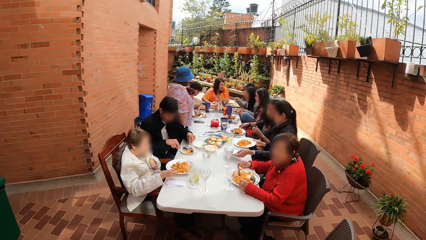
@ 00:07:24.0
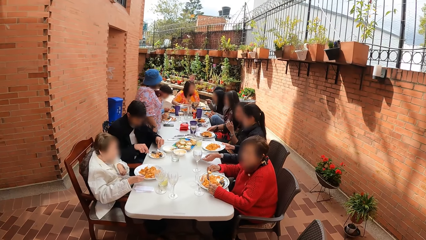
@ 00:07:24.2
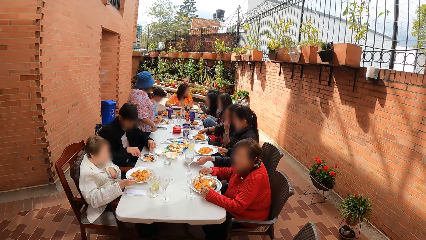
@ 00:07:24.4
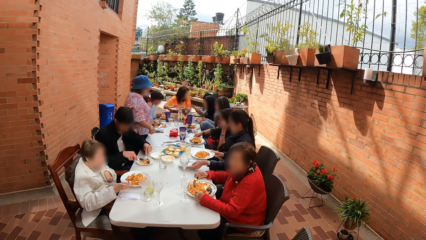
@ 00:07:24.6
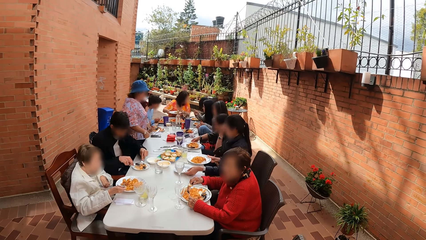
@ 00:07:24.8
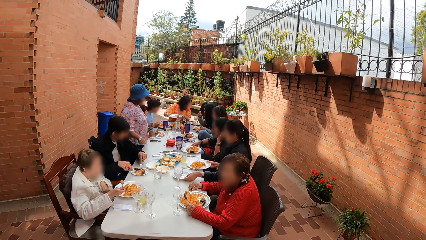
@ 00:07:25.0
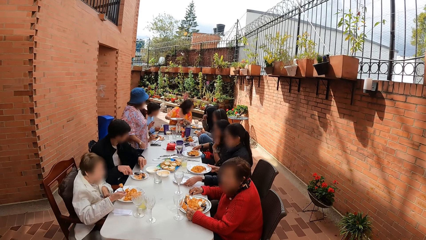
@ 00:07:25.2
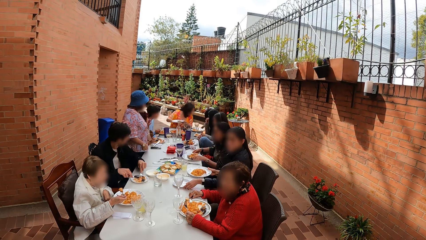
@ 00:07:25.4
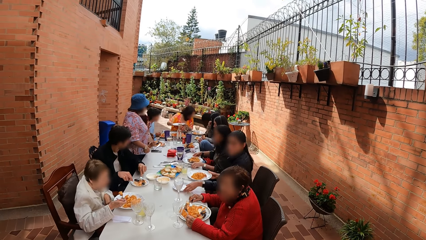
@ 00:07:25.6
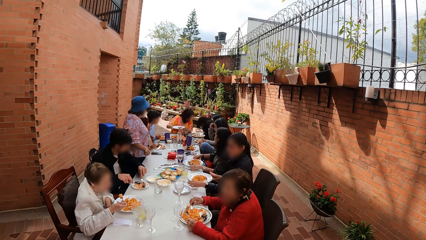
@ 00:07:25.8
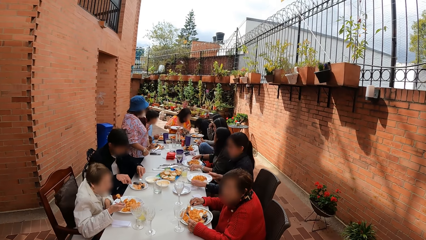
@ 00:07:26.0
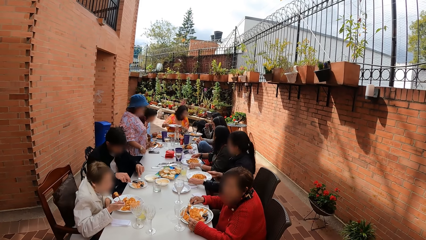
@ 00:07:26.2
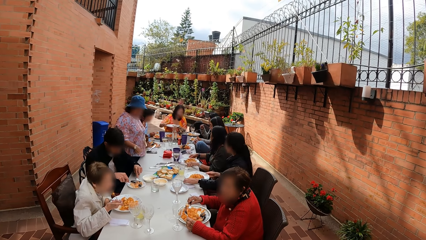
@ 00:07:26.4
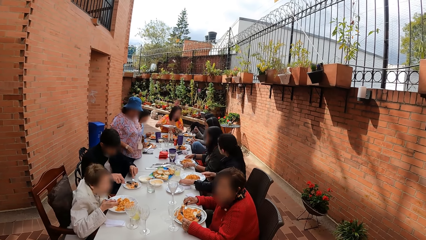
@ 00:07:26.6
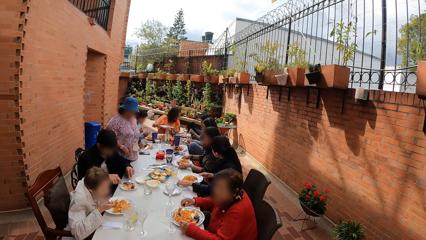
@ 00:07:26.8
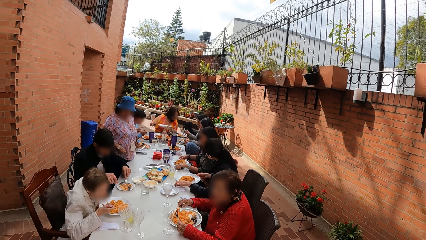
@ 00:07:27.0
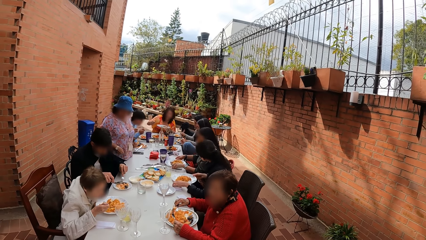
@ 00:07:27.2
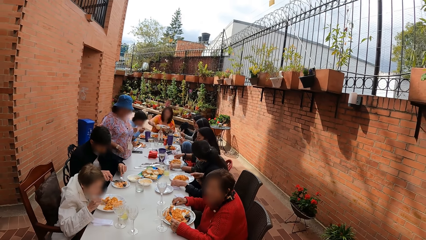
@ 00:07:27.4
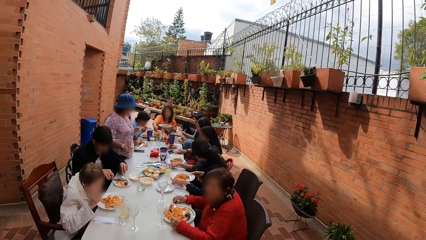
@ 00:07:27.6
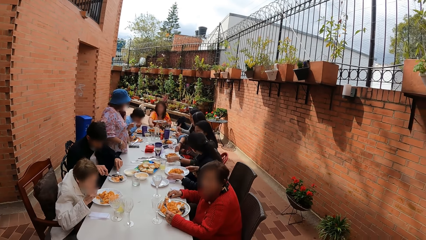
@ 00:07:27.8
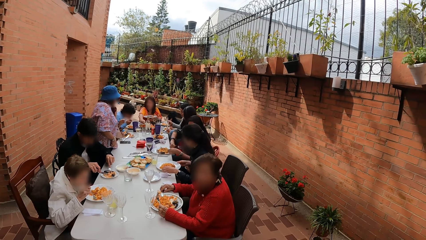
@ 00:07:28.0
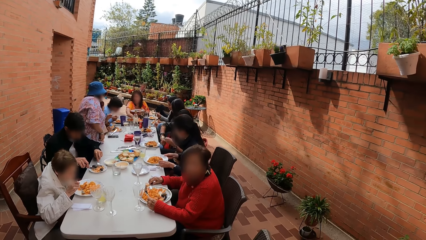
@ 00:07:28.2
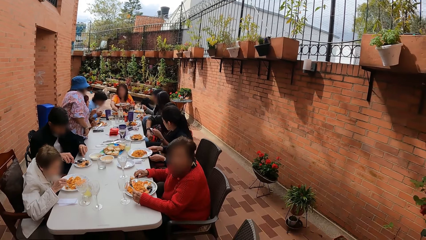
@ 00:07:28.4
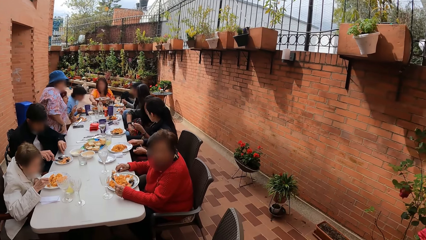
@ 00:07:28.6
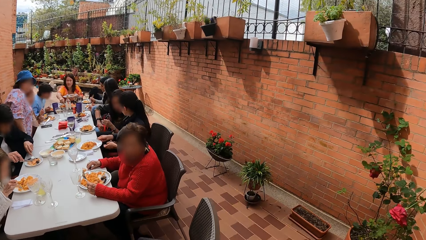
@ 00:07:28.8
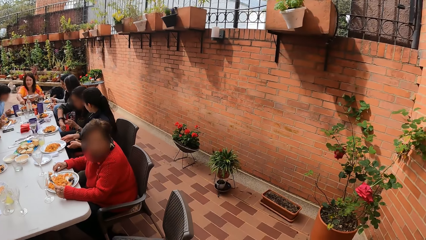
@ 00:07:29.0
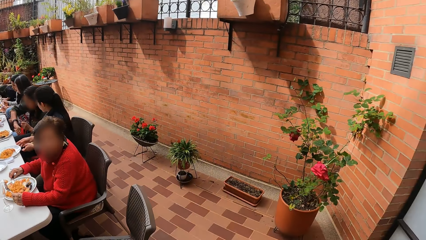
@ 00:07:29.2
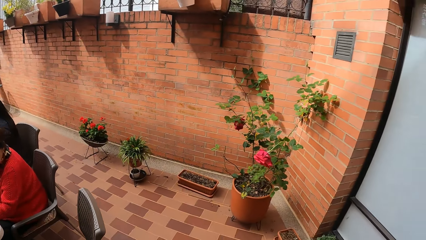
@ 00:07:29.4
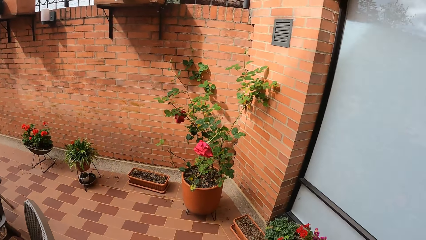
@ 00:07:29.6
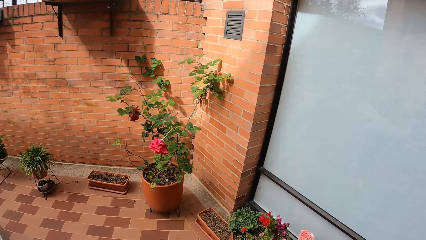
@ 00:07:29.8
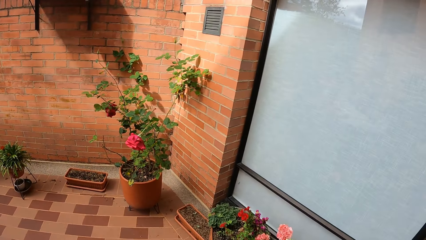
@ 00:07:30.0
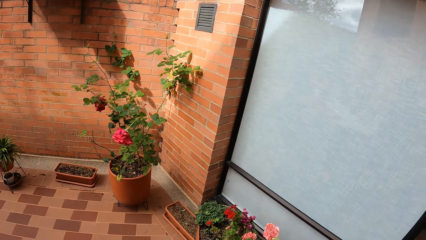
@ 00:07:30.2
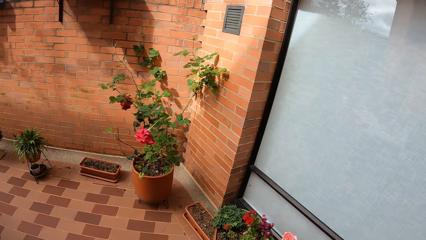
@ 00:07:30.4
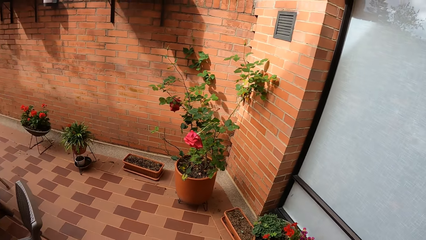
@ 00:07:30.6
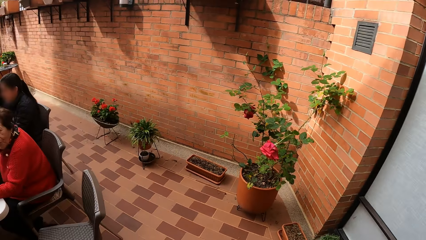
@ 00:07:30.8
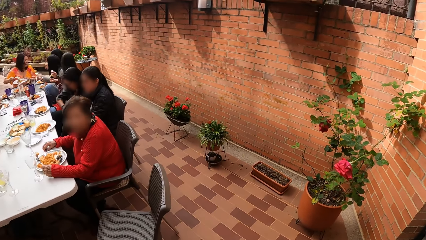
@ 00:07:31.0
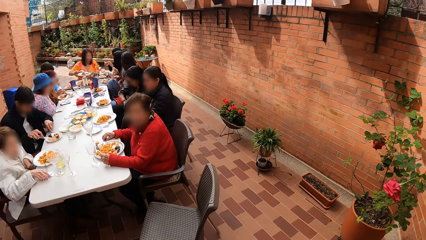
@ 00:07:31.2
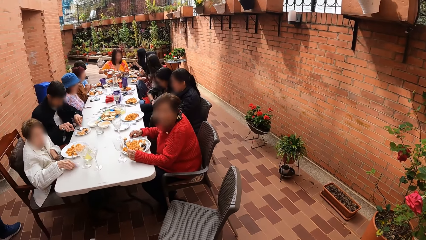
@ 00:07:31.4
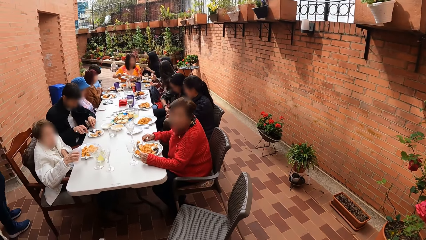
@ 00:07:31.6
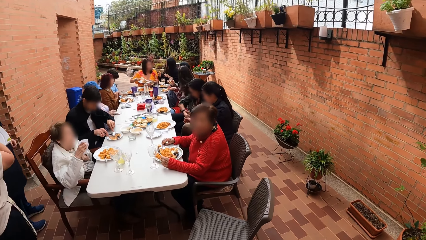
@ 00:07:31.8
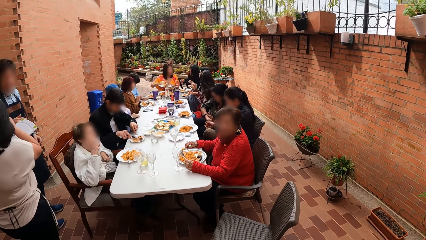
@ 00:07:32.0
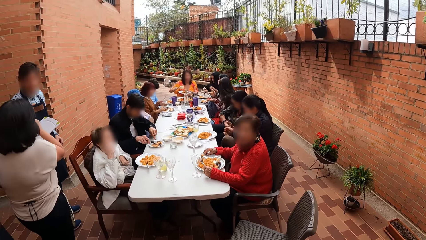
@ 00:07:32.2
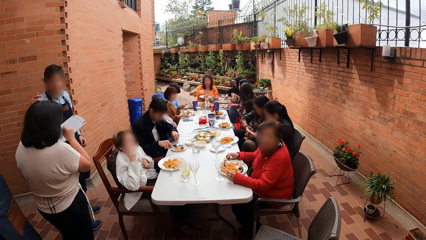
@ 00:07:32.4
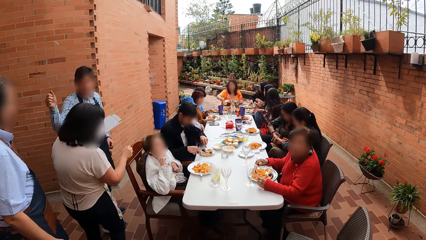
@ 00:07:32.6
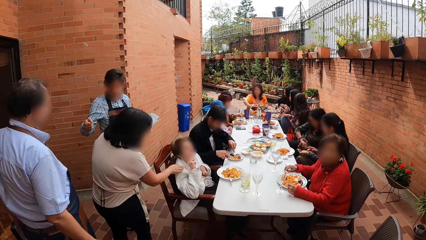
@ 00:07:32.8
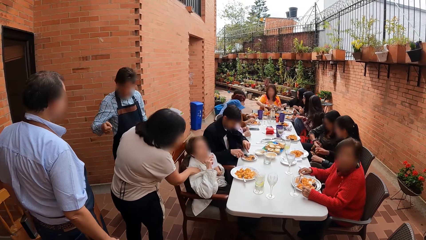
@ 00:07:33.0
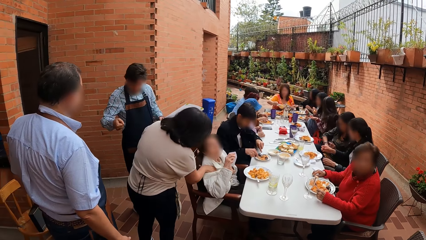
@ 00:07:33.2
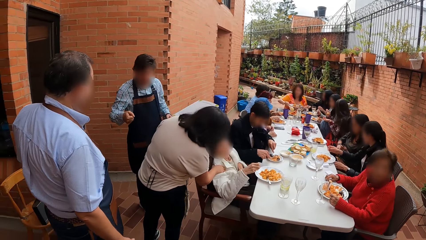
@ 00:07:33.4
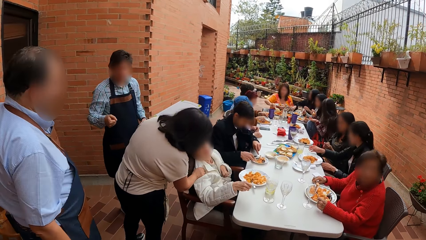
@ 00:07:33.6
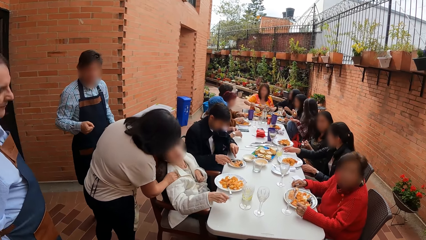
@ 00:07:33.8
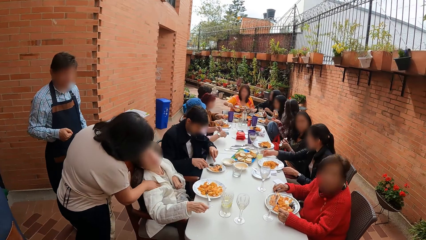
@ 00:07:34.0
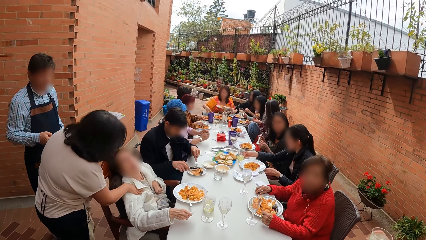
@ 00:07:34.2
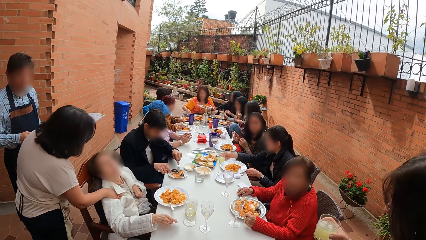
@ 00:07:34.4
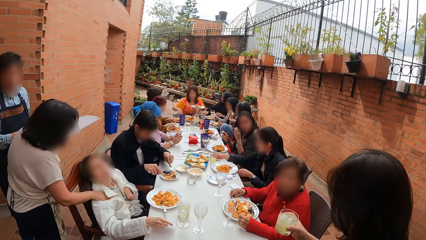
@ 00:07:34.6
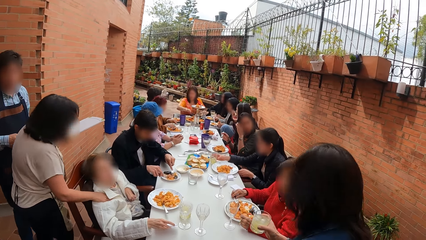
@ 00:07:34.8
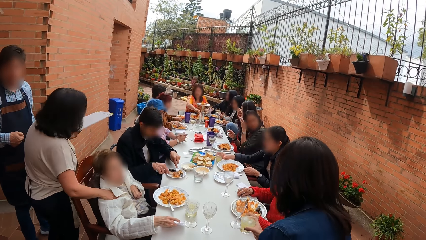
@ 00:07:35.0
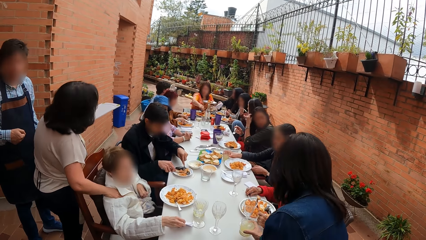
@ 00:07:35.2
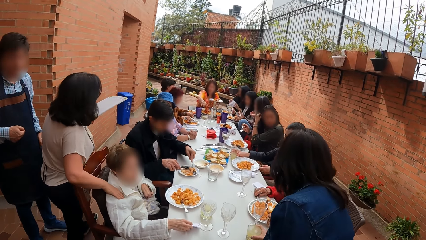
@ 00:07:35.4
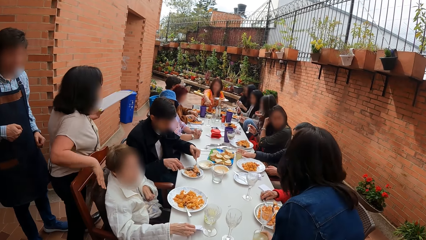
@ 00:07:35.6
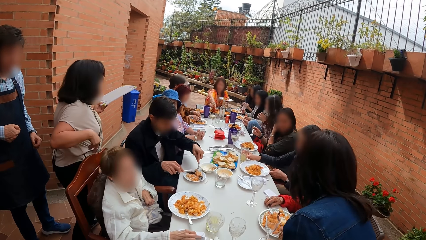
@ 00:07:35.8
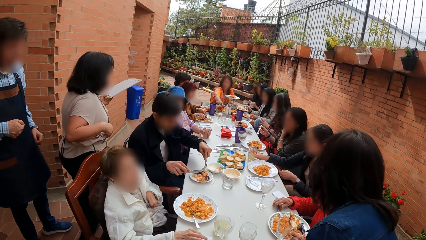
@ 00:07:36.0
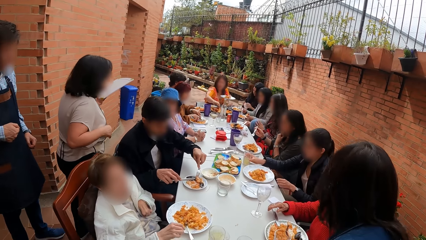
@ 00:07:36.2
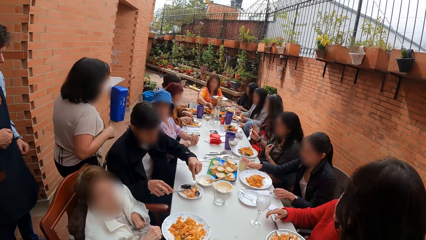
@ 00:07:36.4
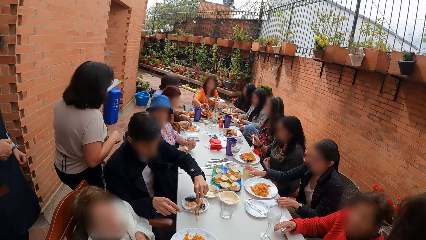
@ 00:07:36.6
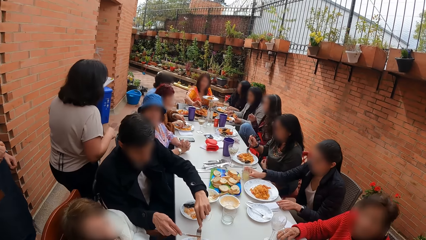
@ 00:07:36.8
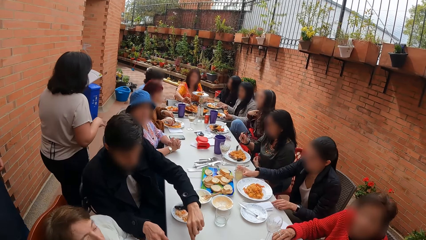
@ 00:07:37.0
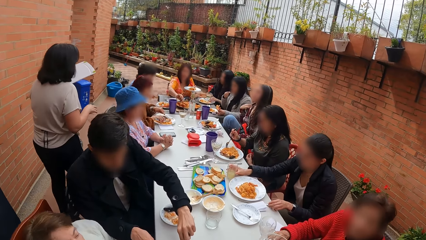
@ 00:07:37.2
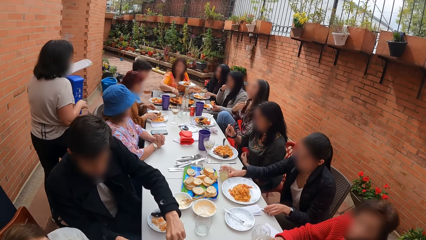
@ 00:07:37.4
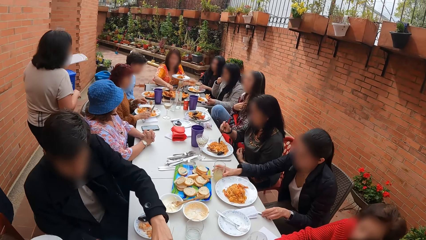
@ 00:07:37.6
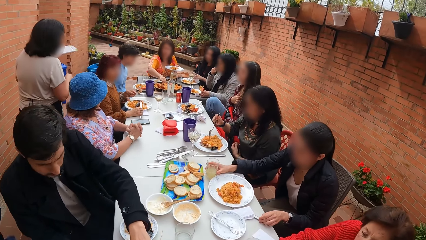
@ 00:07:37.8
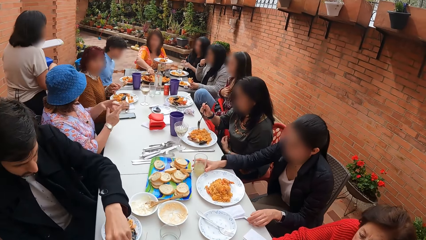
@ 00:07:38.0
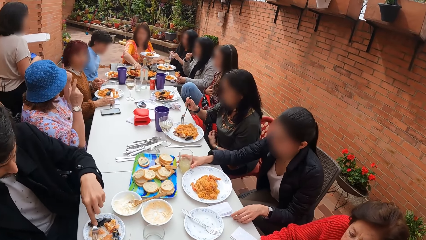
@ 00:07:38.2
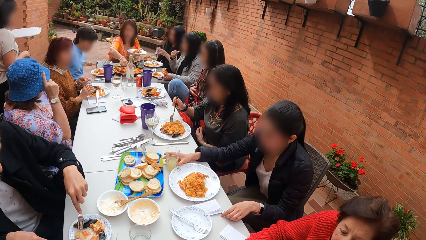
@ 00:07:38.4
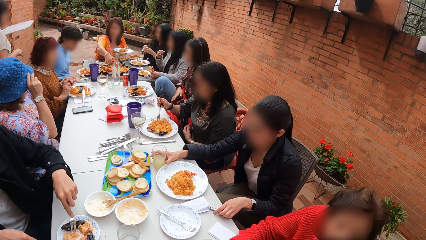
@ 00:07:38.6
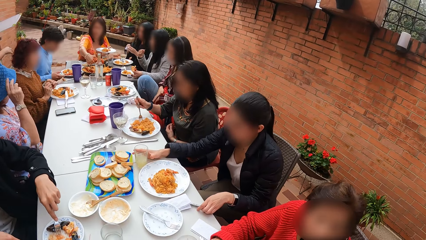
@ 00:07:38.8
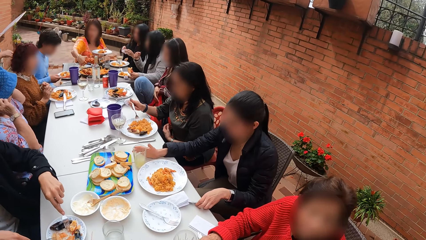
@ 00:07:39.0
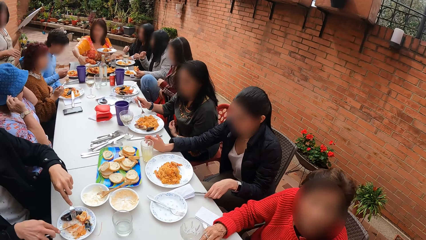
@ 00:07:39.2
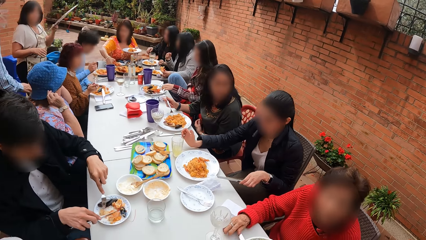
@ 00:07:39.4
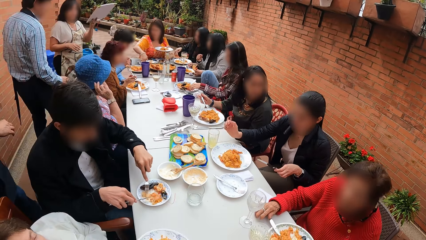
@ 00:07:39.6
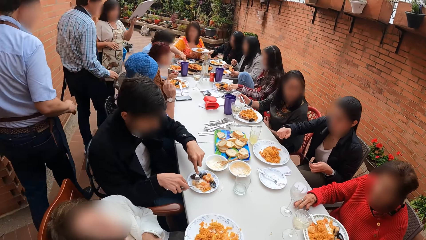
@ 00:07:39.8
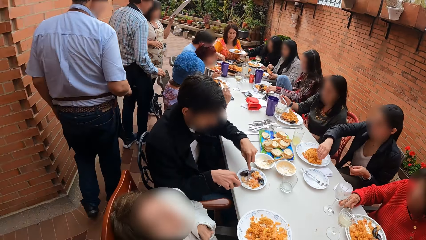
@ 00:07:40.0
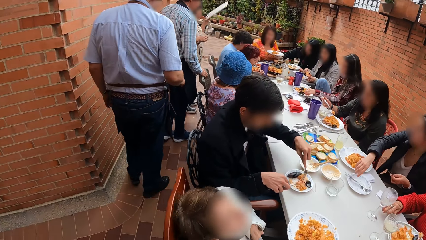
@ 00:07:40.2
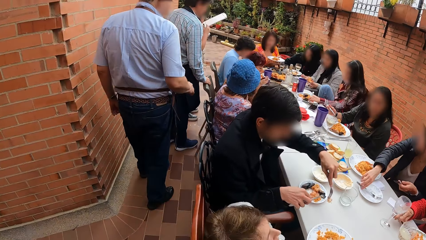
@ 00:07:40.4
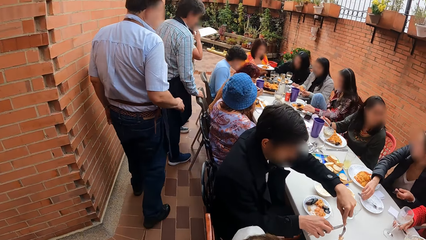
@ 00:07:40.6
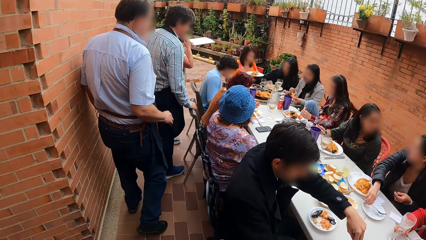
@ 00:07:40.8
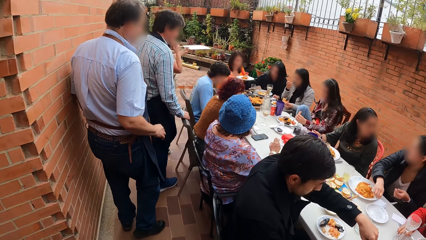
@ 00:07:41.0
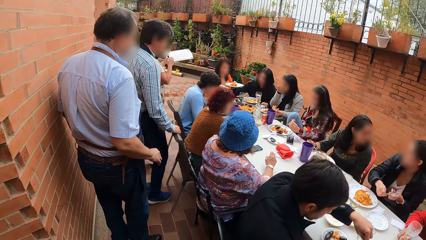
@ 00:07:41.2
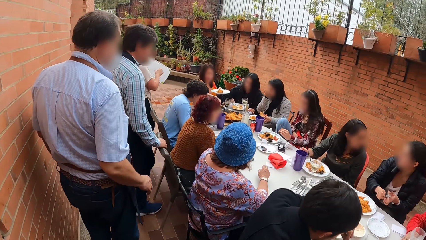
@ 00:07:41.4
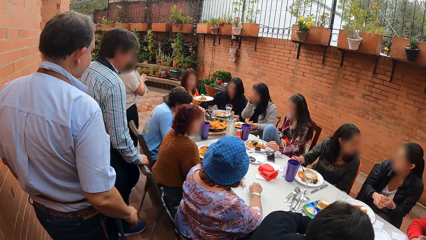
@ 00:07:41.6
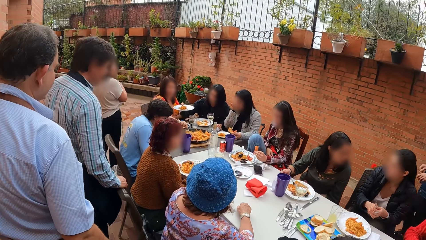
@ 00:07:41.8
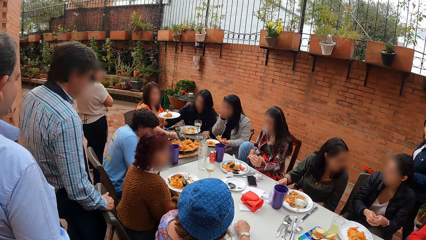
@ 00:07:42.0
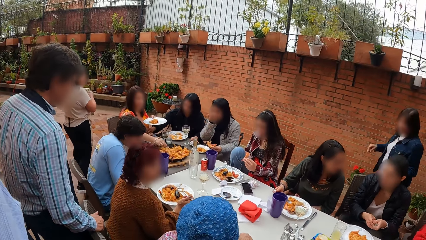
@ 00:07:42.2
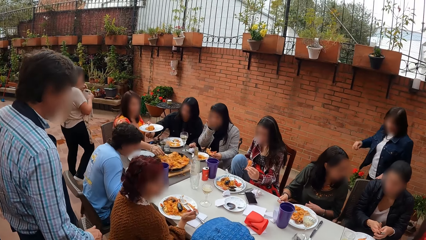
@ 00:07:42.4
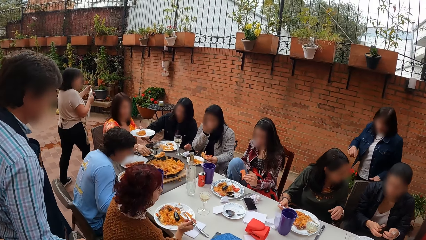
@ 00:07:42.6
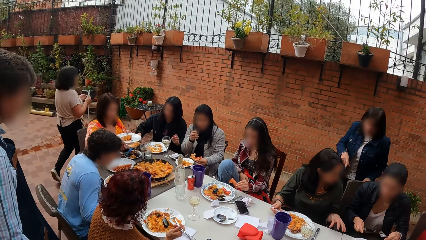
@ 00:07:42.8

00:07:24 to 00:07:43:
A woman picks up a plate on the table with her left hand. Another woman eats food from a plate on the table with a fork in her right hand. The camera wearer looks around the compound. The first woman serves food from the tray into the plate with a spoon in her right hand. The camera wearer converses with another woman. Another woman holds a tray in her left hand. A man interacts with the woman holding the tray. The woman holding the tray interacts with the second woman. Another woman drops a cup on the table with her right hand. The camera wearer walks around the table. Another woman picks up a fork on the table with her right hand. The woman holding the tray passes the tray in her left hand to her right hand.
